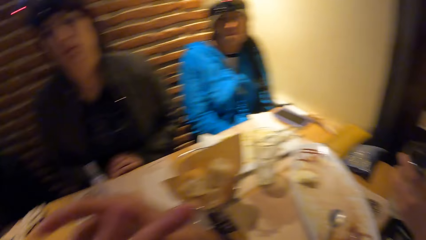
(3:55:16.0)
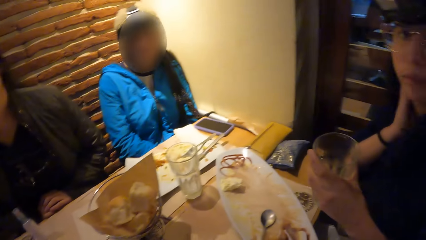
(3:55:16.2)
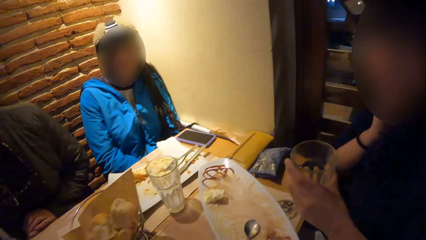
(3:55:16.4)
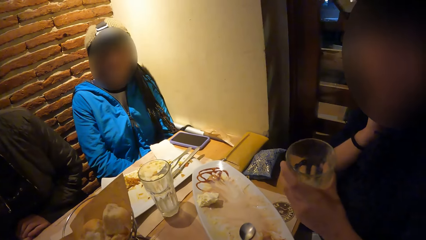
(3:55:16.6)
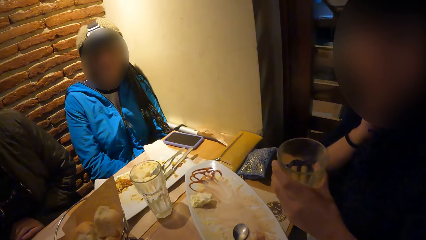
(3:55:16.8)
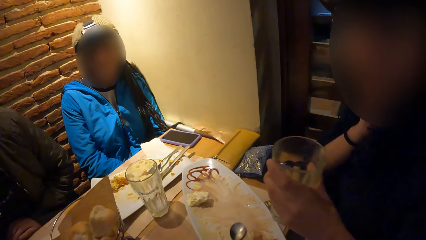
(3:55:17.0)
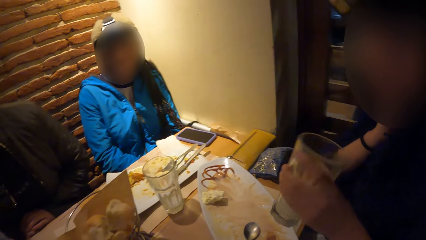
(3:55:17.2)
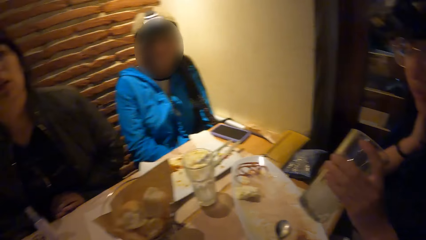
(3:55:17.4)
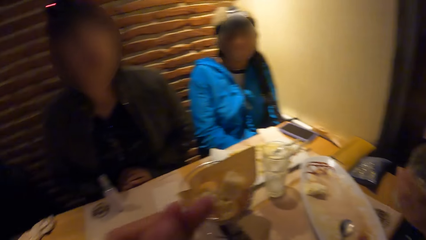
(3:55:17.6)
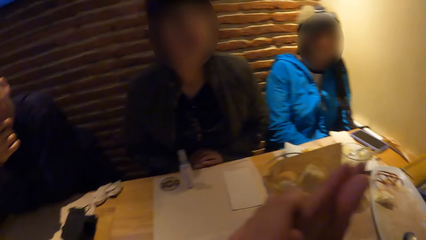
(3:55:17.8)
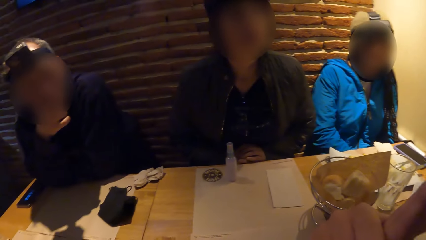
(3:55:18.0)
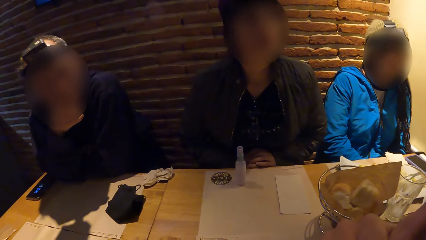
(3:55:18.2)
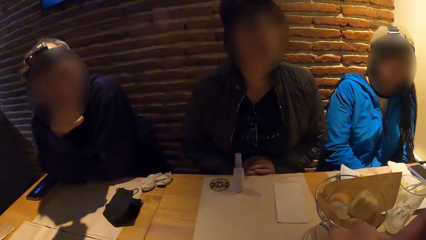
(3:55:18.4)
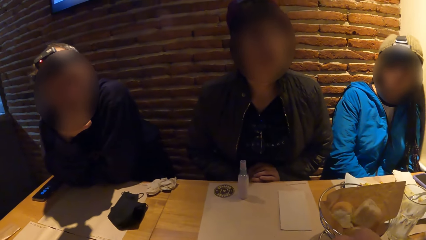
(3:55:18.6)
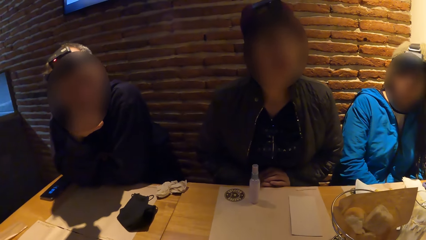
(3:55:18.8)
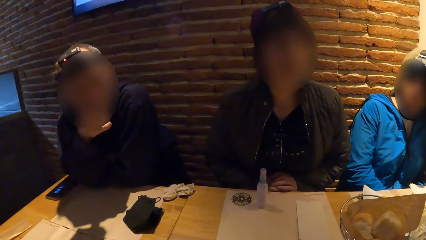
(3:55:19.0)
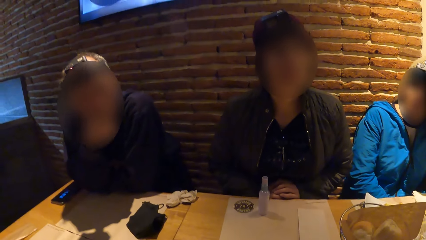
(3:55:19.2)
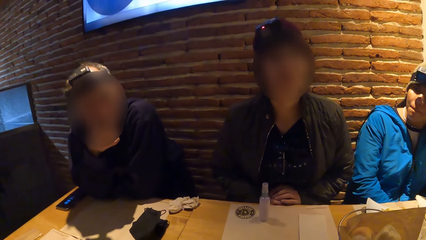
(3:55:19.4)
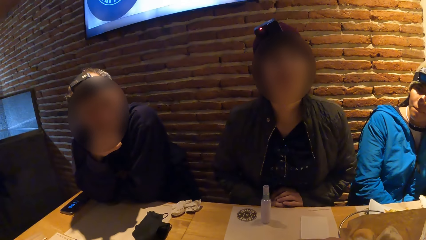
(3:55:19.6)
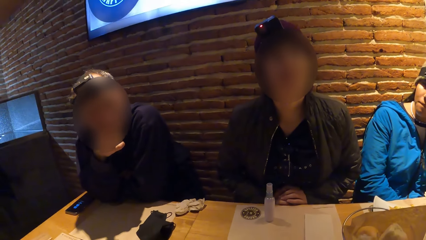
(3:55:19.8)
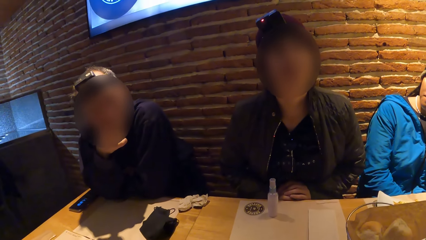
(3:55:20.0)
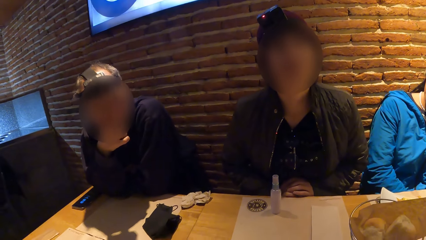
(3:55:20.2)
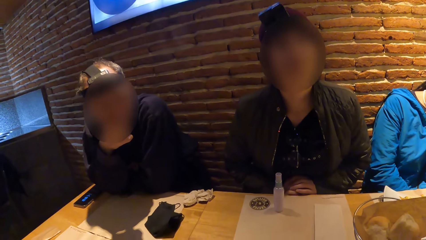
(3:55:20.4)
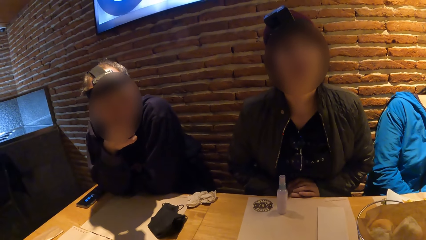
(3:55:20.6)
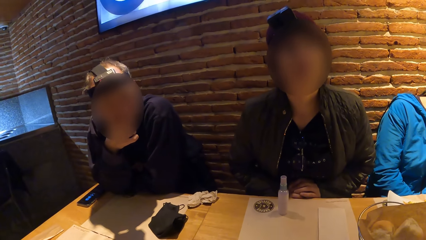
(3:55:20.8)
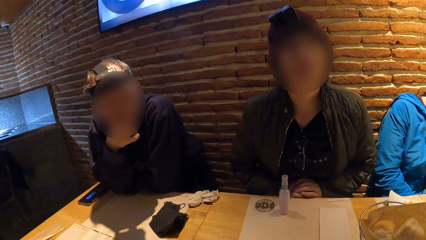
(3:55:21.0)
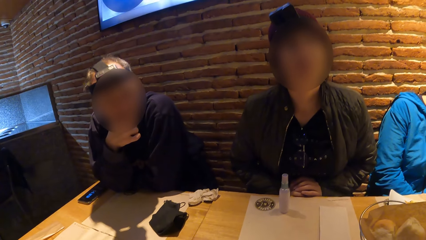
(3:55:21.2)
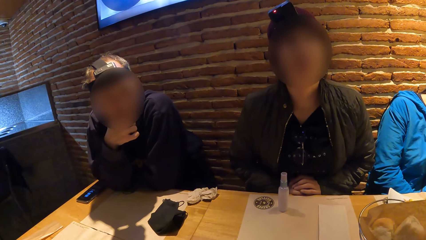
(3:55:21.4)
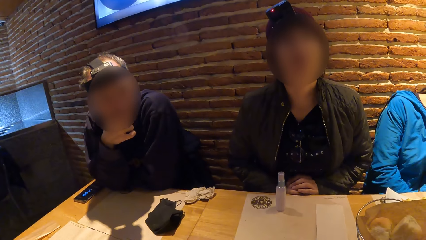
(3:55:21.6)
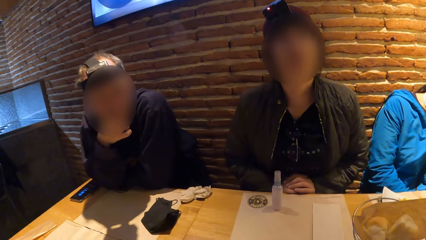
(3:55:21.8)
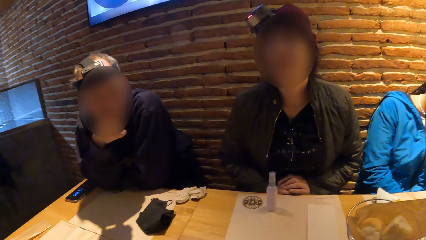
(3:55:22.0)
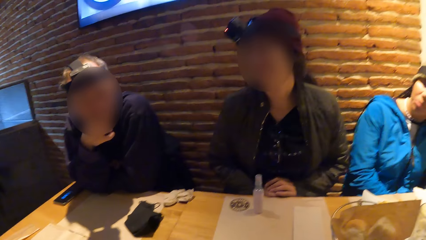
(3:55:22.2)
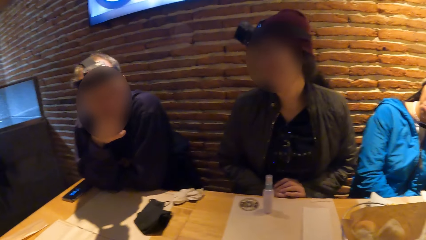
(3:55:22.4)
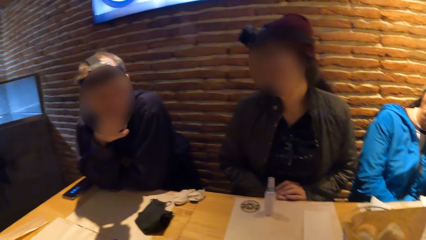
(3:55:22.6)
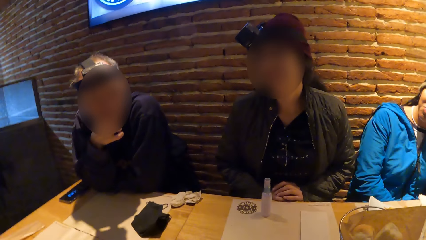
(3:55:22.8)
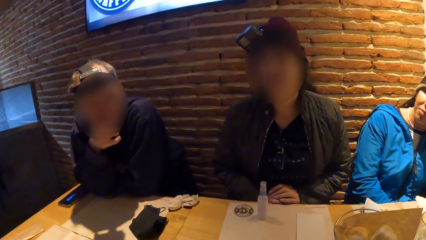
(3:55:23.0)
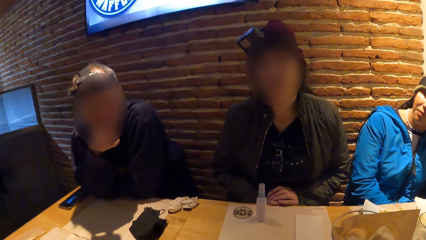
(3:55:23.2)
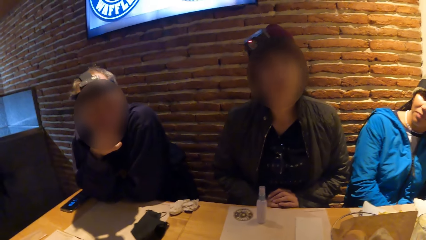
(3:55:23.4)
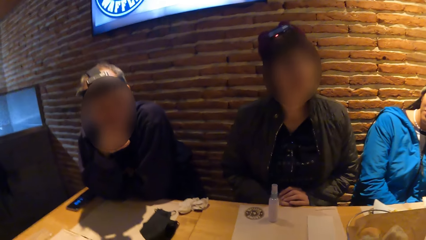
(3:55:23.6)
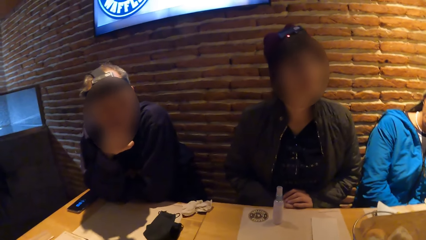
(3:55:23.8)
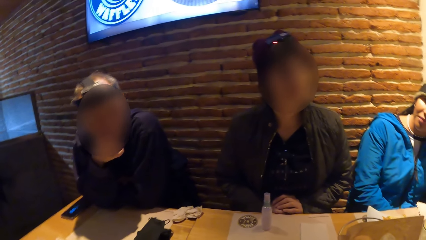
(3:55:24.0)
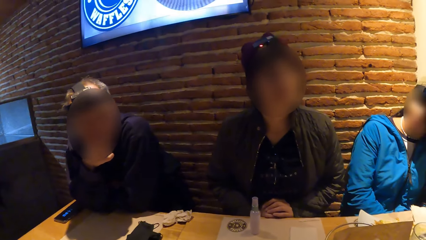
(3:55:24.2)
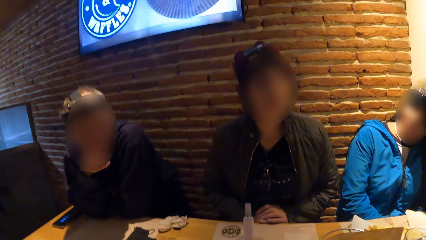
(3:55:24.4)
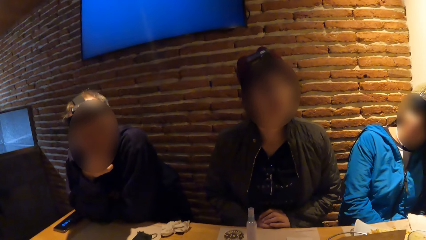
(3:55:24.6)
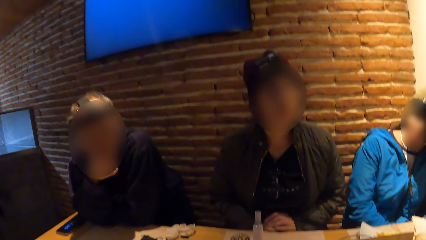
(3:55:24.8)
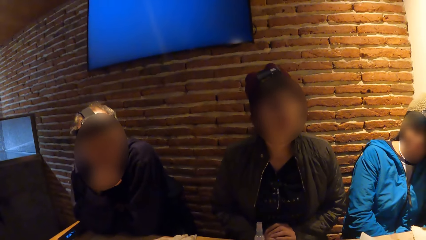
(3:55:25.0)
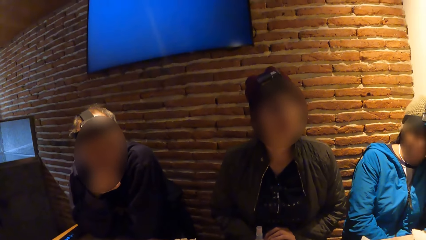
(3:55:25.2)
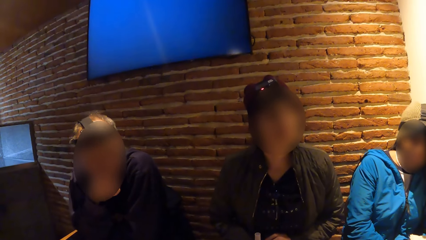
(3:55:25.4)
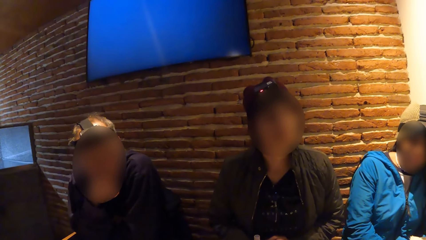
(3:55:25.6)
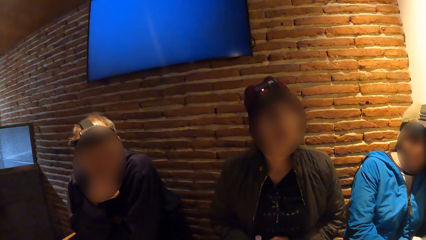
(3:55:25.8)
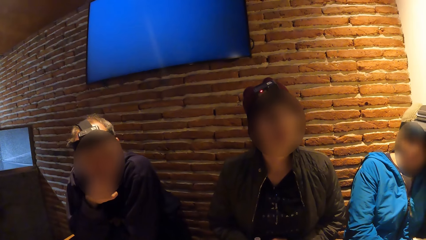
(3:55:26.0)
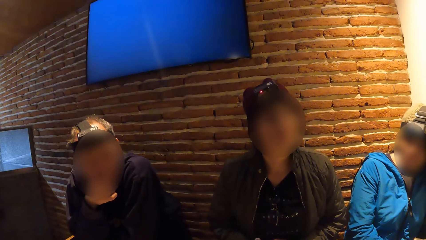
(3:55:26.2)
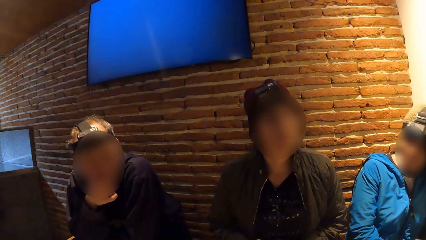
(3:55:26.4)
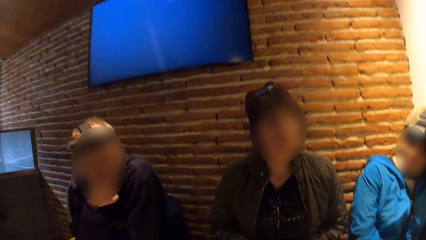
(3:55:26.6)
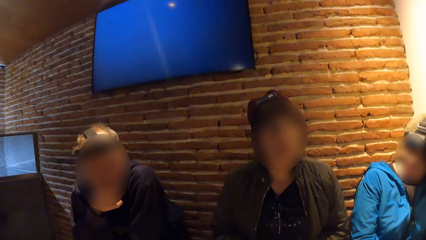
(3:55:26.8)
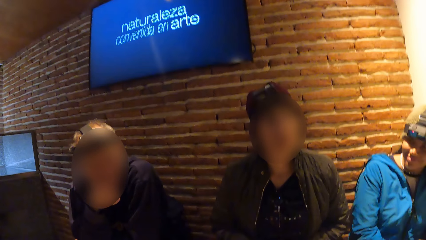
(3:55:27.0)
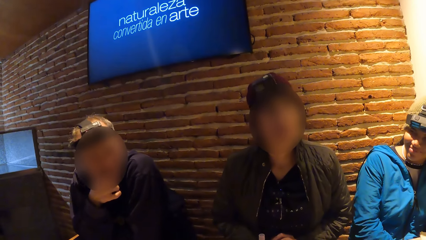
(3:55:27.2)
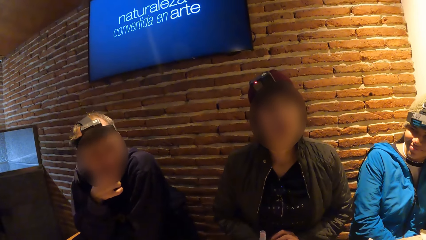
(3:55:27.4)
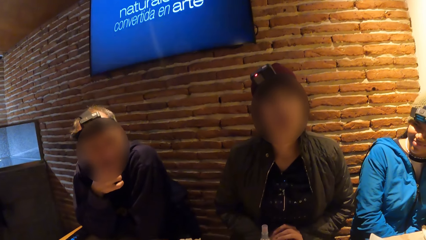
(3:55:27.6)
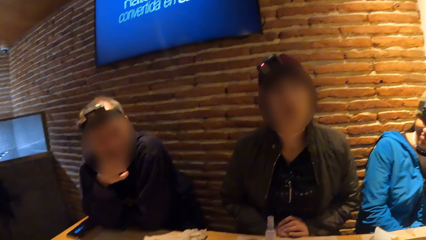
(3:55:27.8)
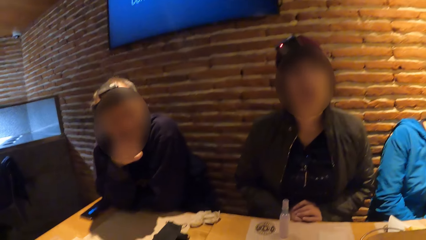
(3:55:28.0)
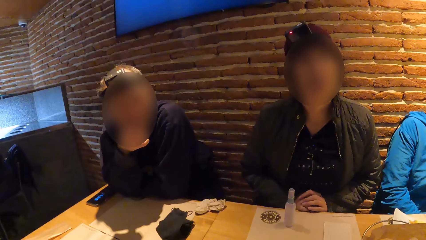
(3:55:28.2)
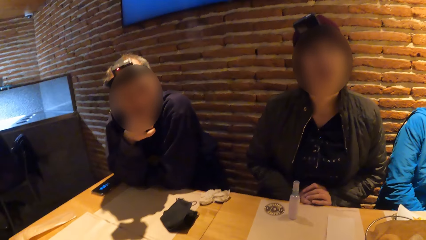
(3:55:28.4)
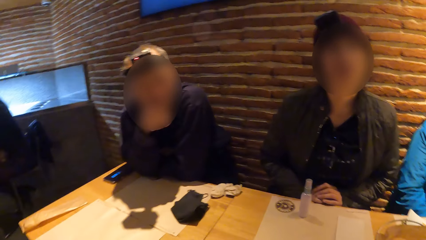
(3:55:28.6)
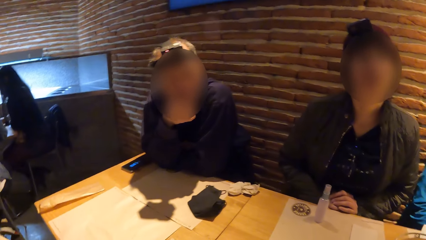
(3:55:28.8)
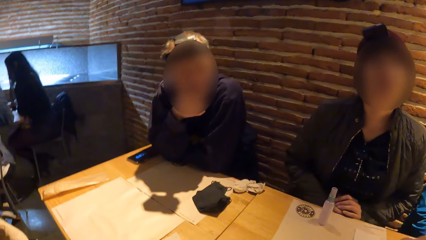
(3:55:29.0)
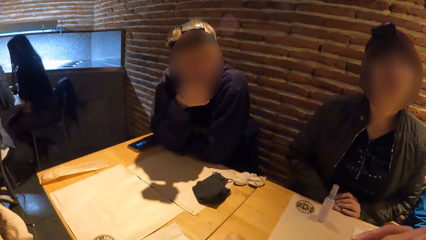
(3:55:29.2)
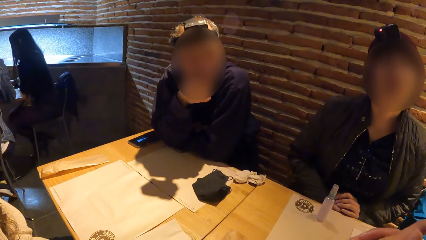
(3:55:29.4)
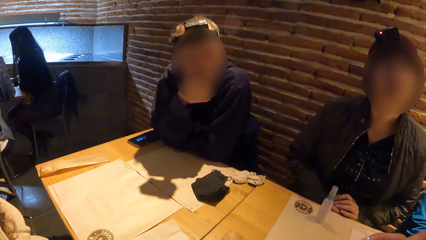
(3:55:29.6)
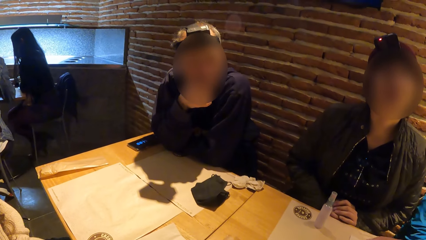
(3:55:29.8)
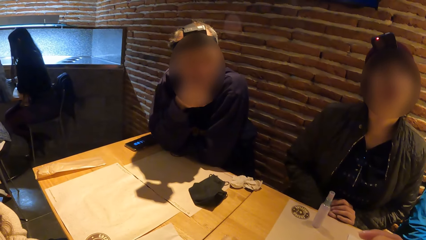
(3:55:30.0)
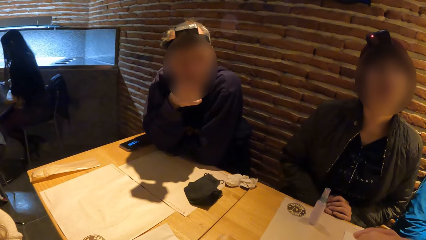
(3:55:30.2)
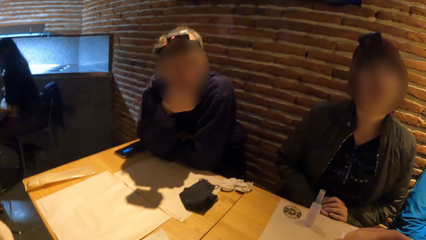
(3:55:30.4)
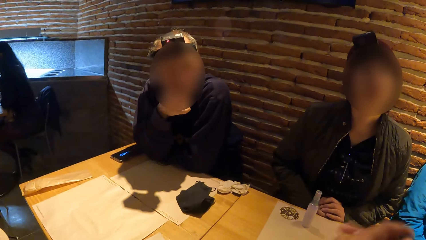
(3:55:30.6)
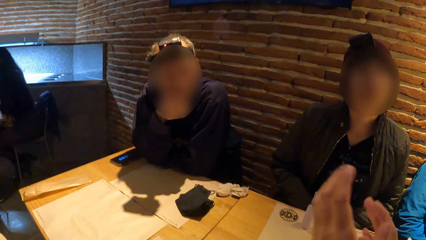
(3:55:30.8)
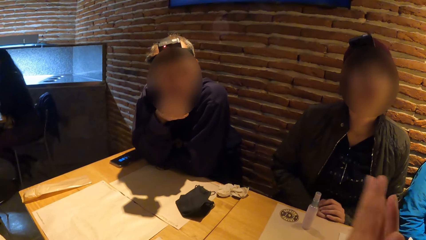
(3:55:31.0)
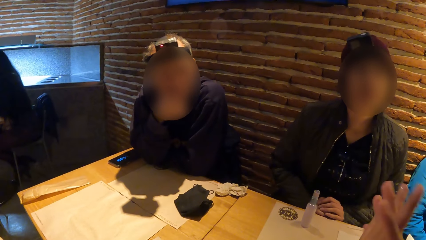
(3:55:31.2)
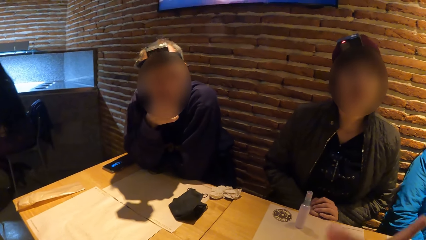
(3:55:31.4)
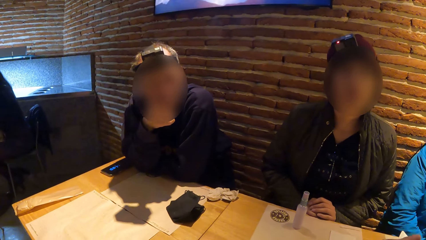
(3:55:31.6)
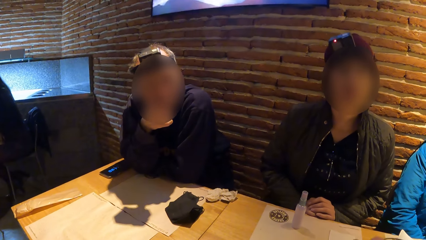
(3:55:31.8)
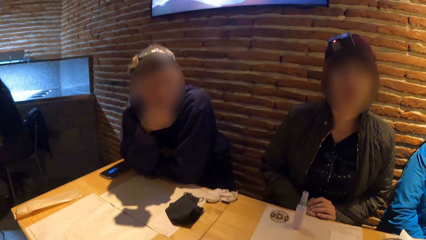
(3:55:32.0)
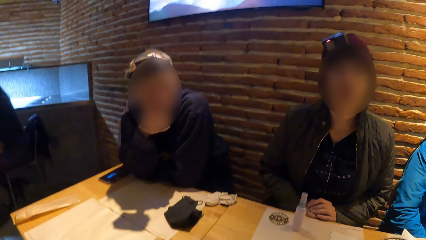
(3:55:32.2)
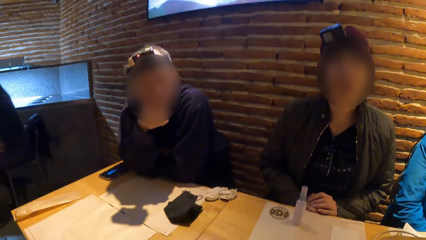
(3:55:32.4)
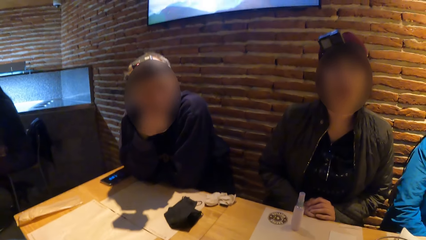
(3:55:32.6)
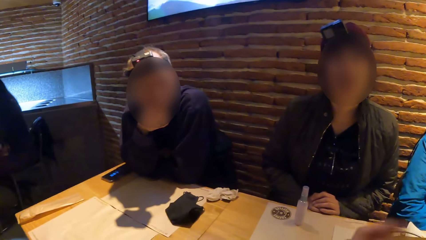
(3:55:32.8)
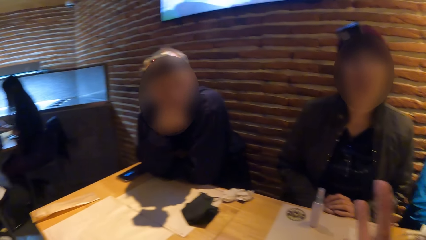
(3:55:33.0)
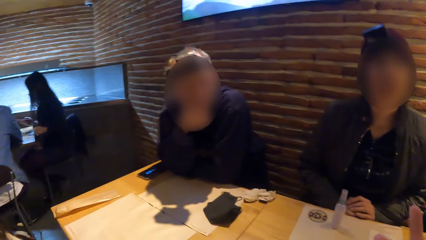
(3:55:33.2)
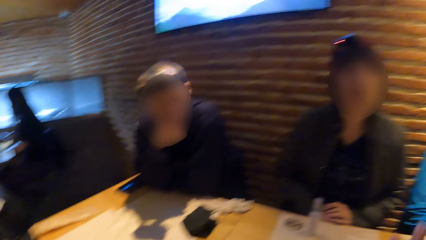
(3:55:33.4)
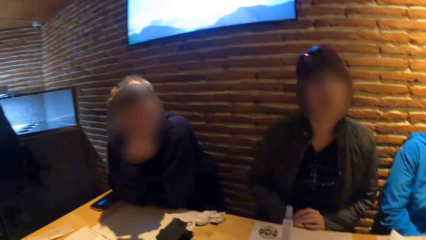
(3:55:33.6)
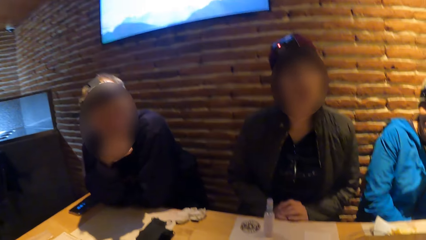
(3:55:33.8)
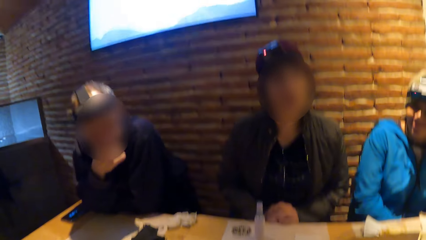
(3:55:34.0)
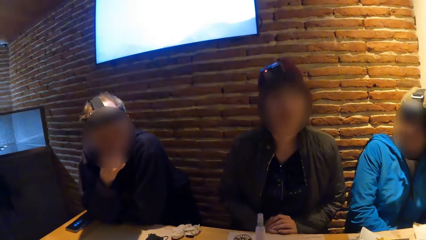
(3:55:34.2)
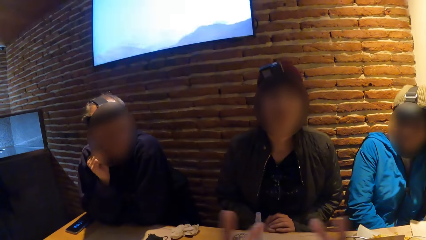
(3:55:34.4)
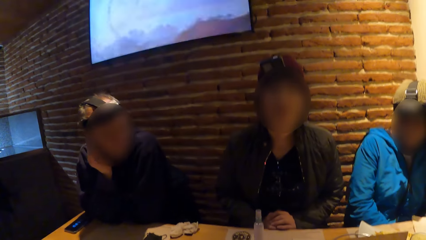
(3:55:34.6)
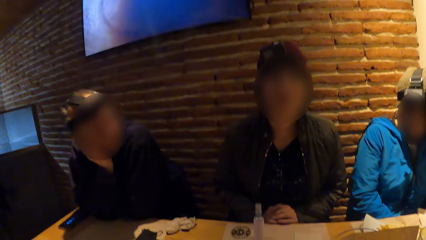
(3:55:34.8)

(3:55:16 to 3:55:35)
A woman shakes the glass of water in her left hand. The camera wearer raises the hands.
